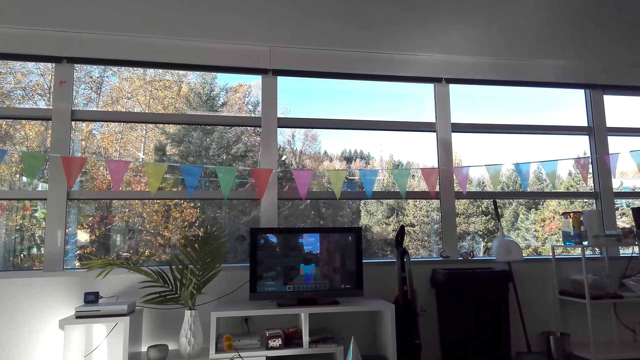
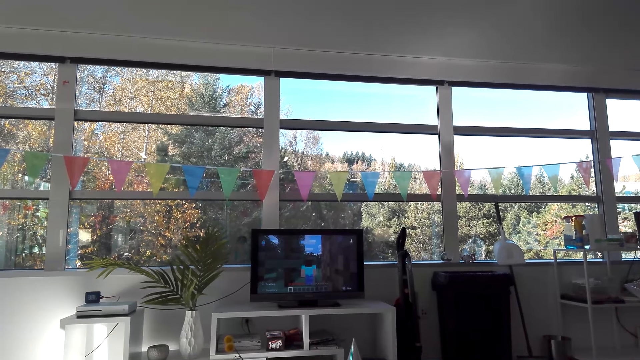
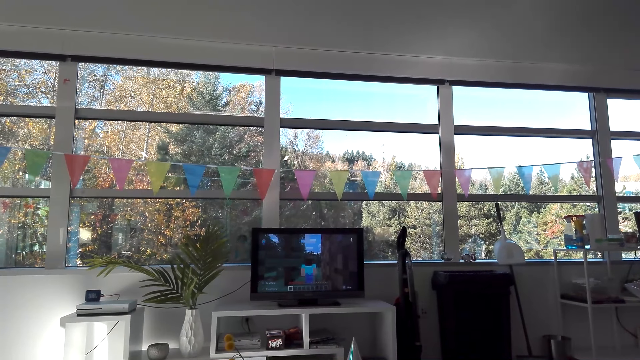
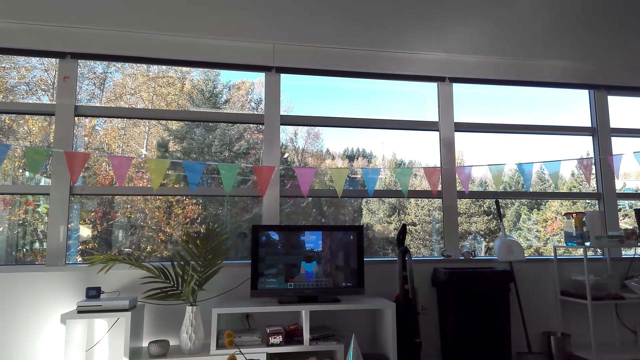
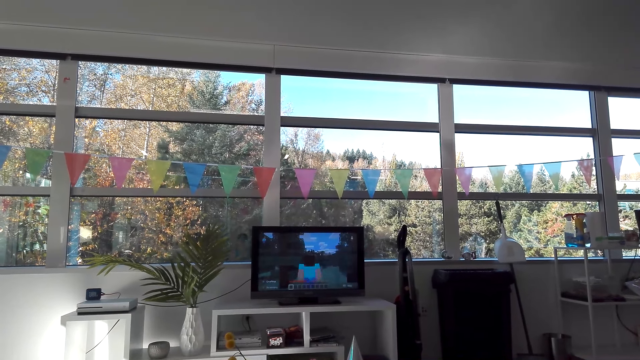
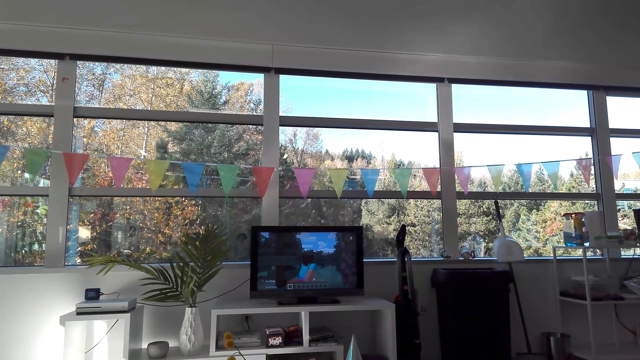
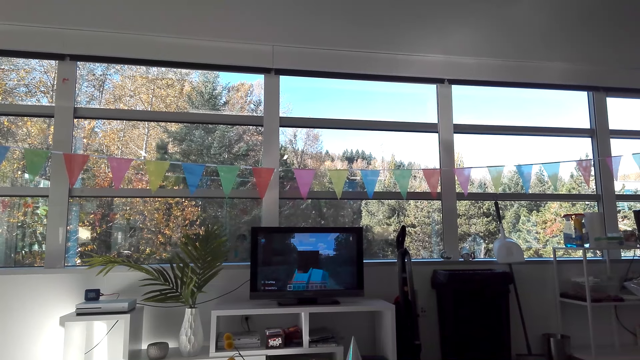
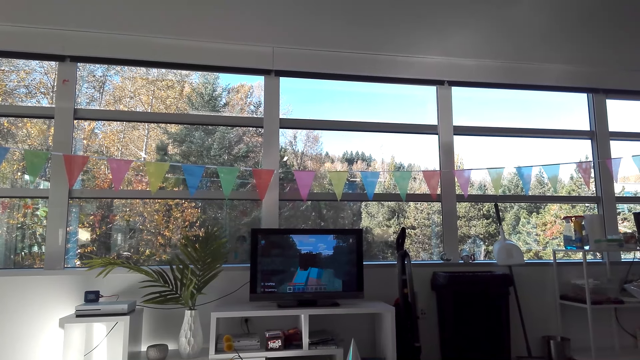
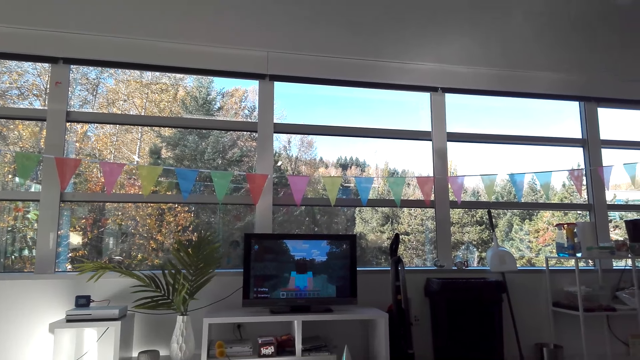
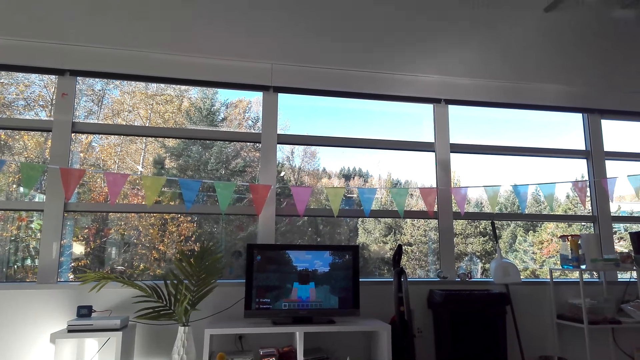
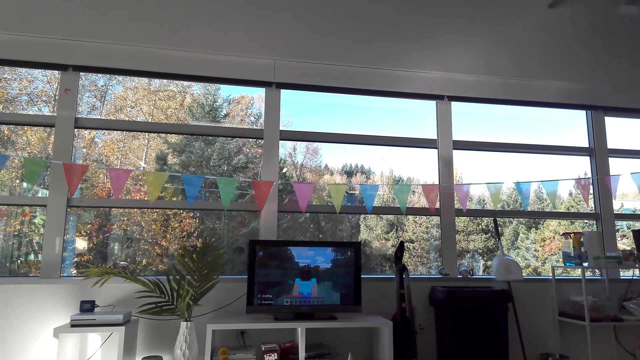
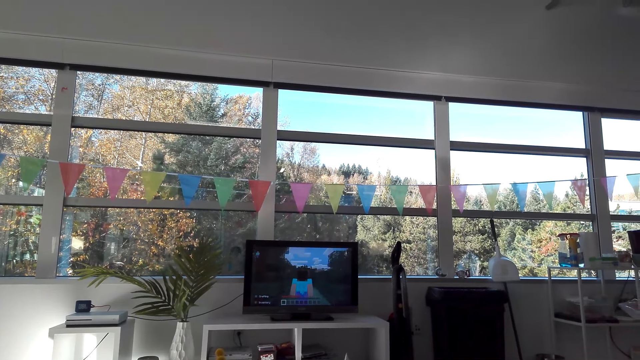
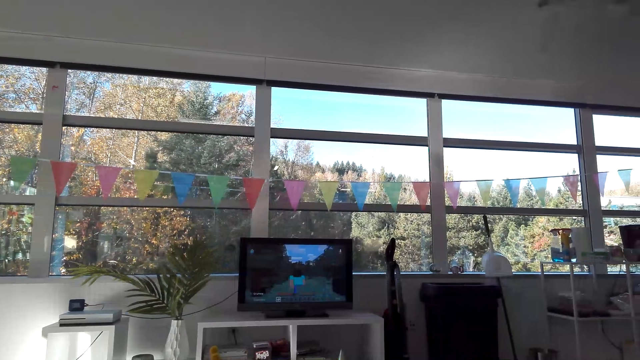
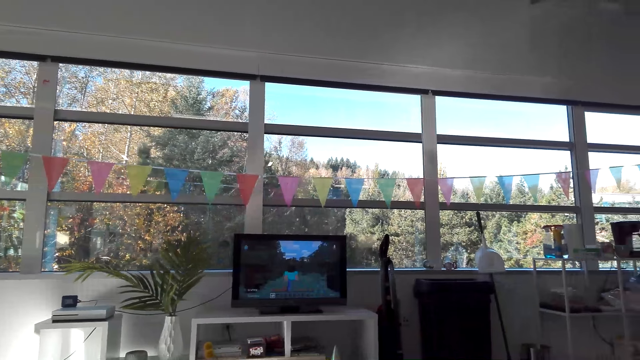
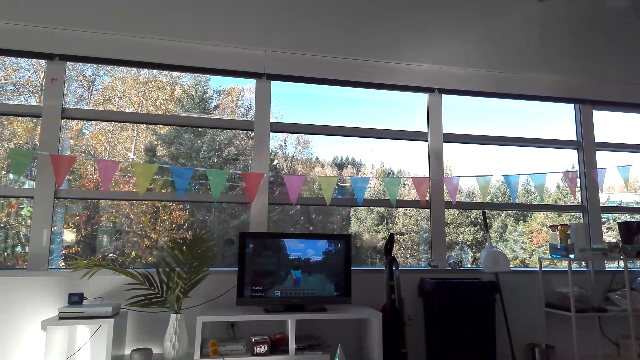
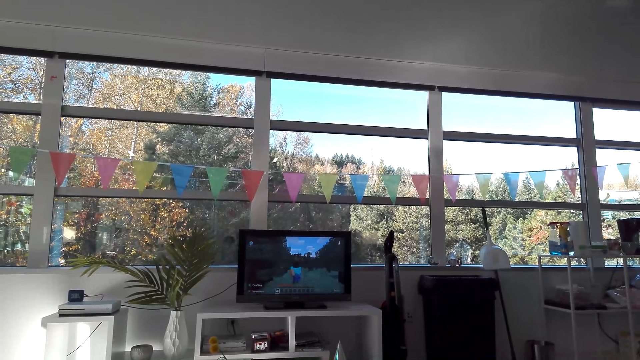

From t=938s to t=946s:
The camera wearer played a game in a computer.

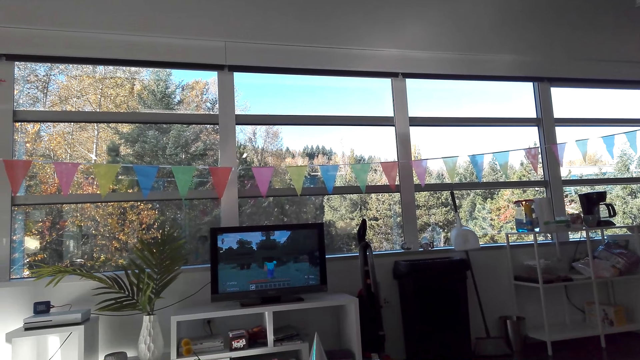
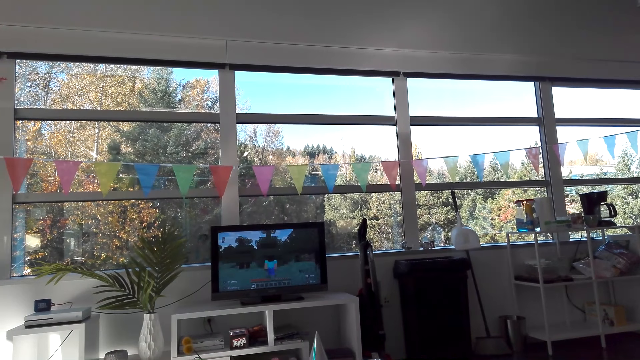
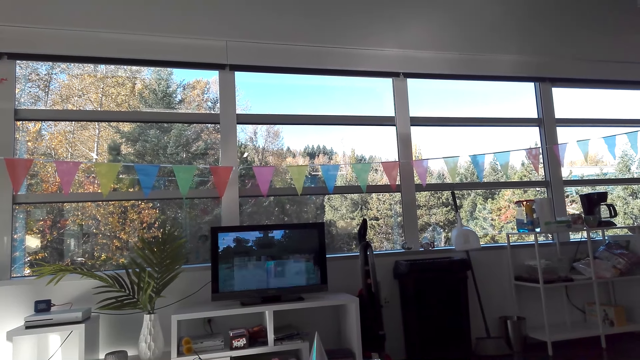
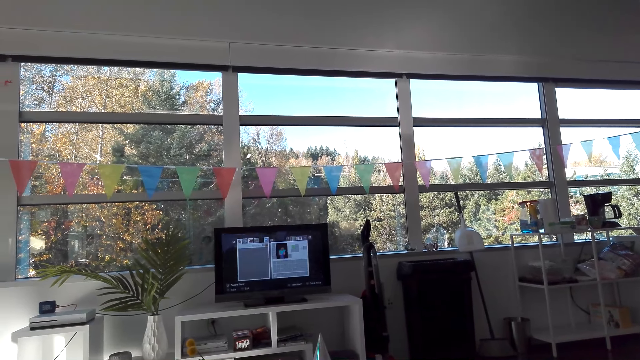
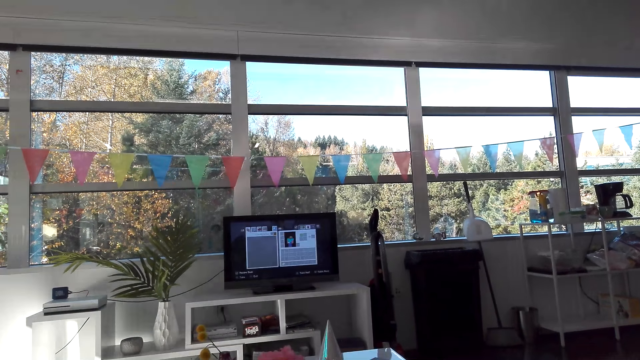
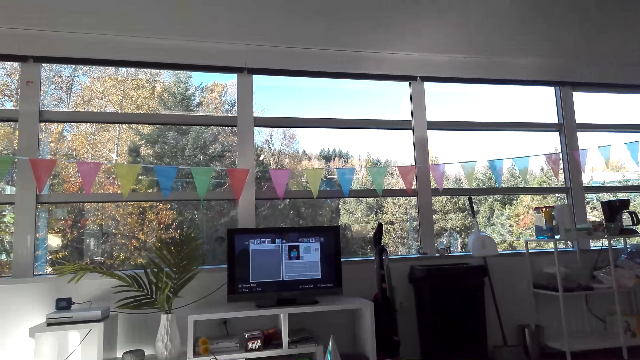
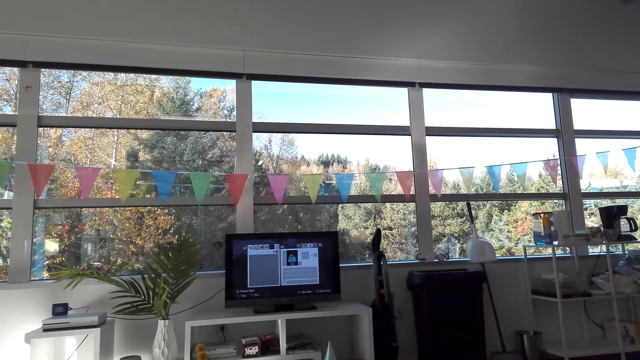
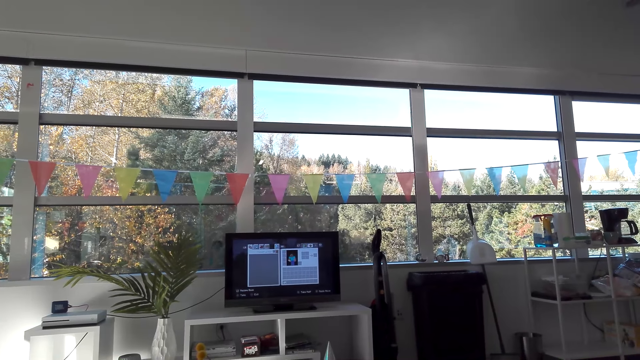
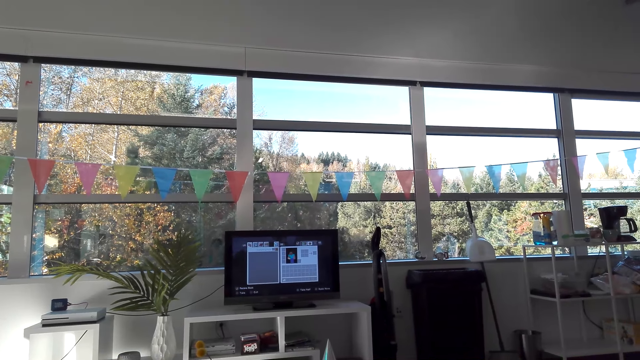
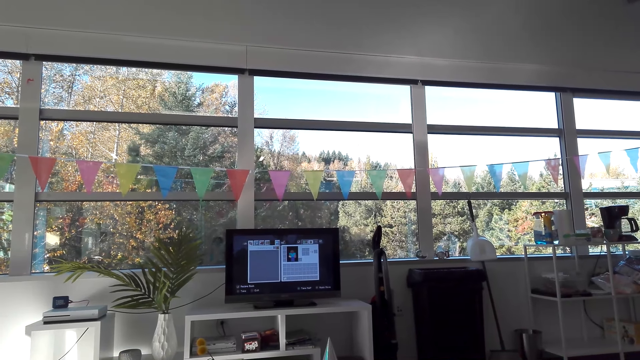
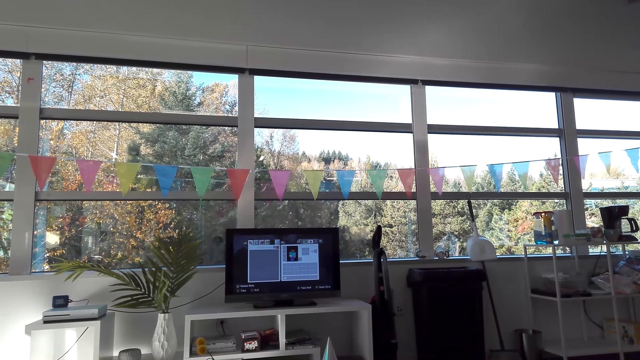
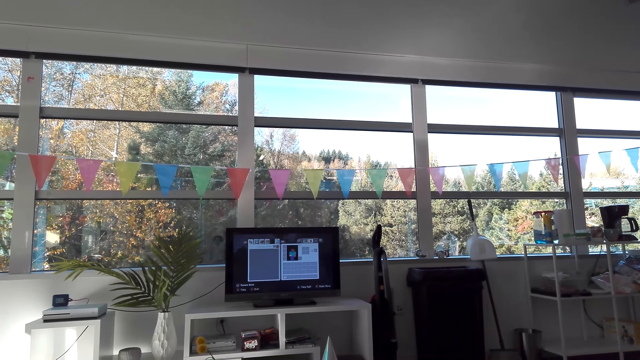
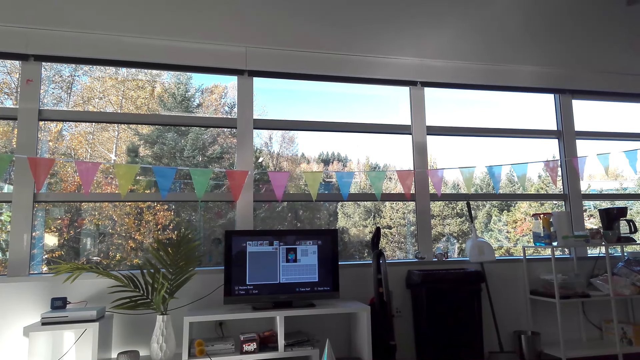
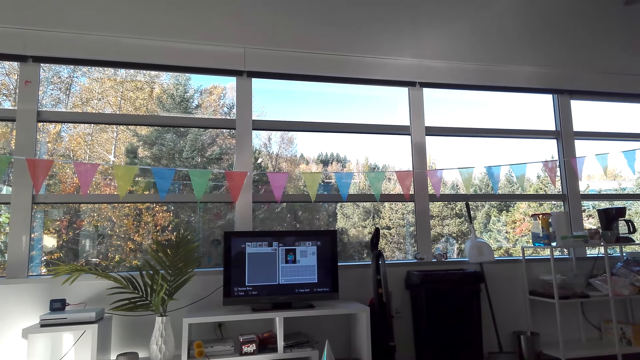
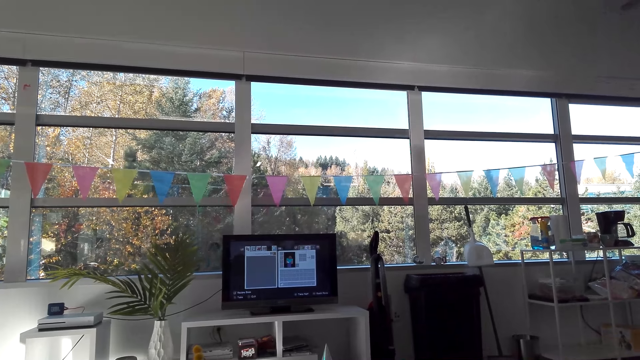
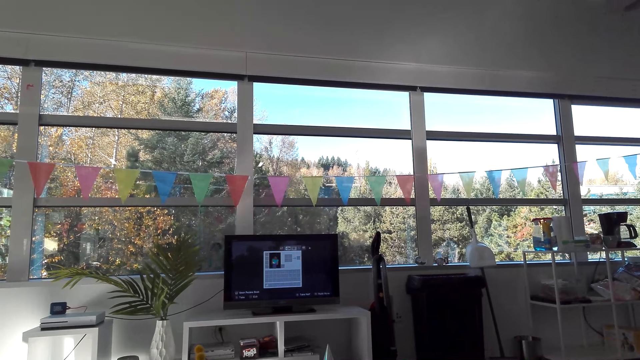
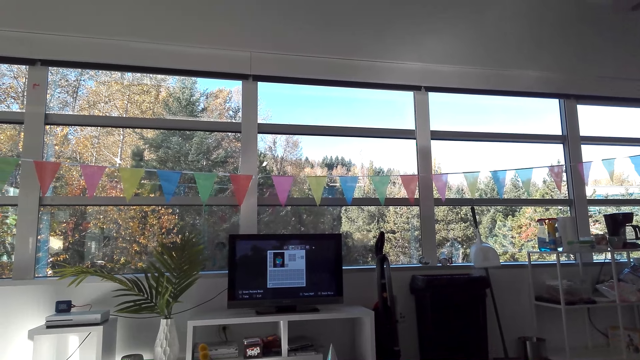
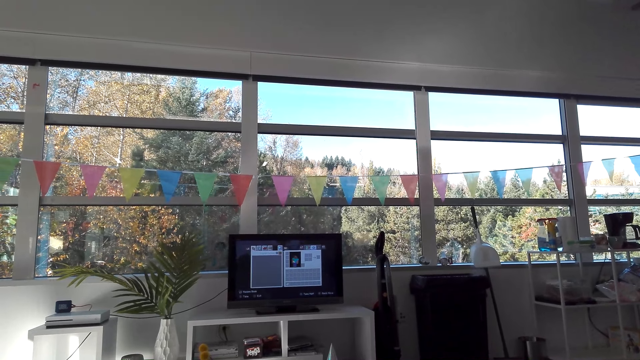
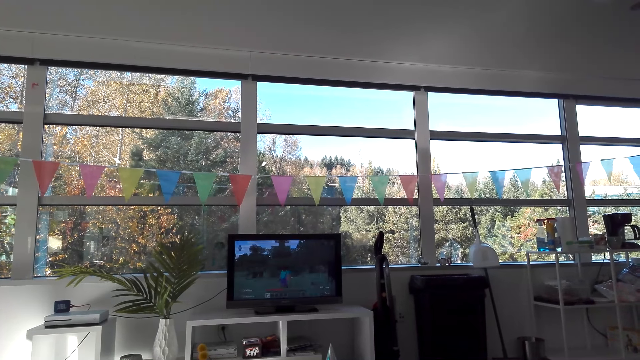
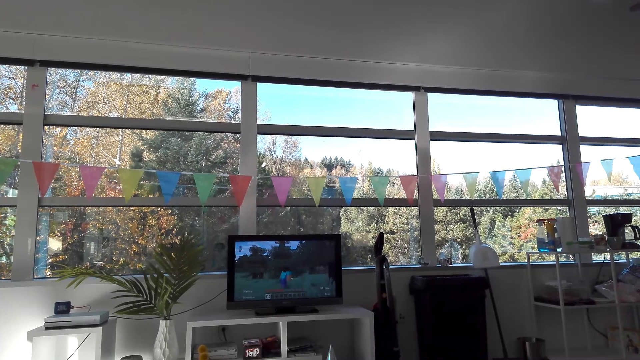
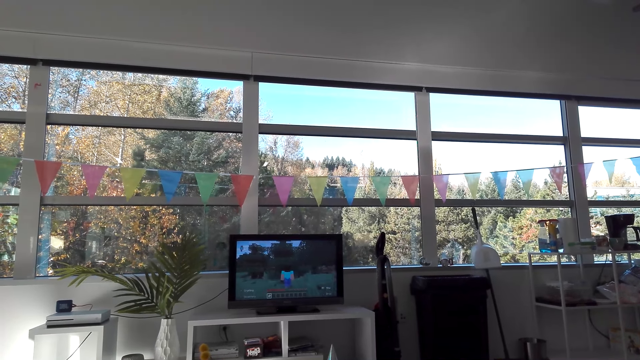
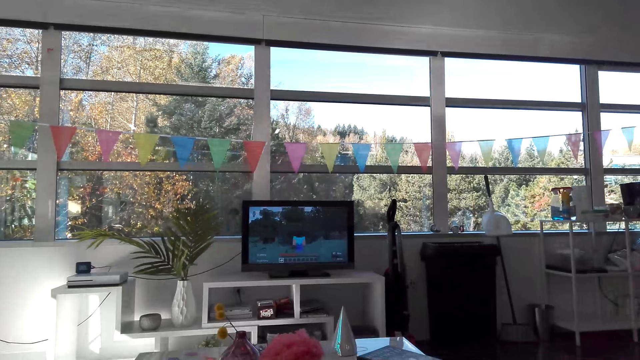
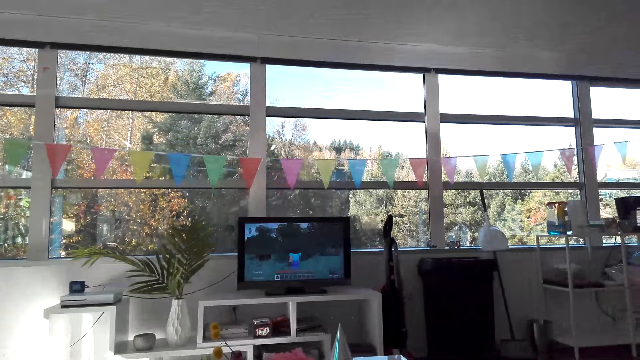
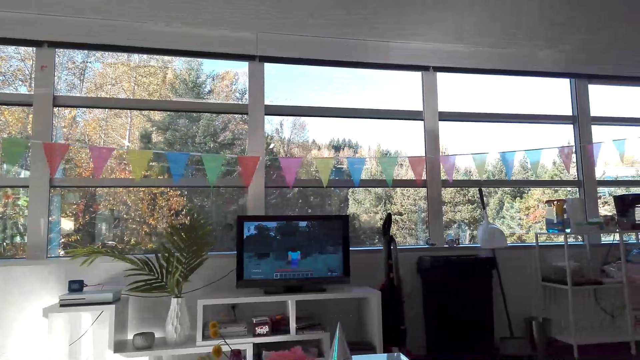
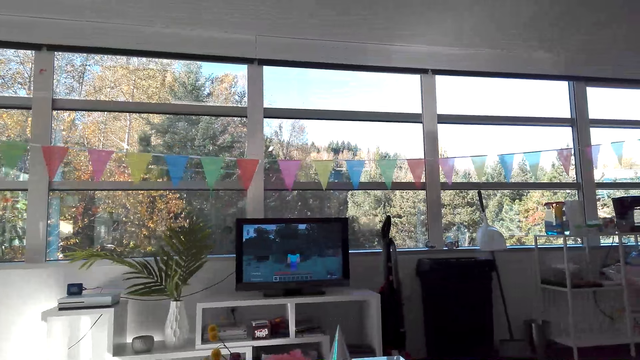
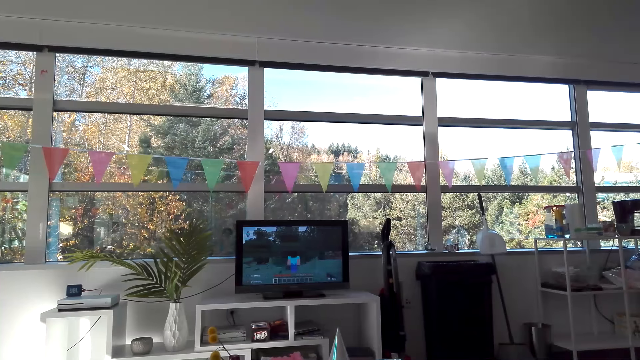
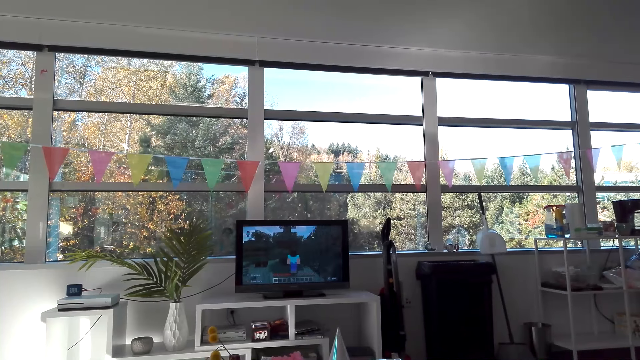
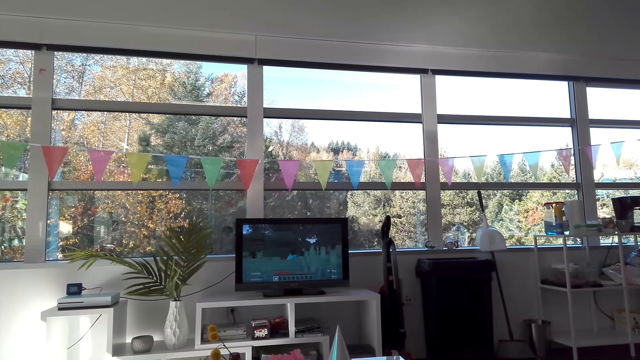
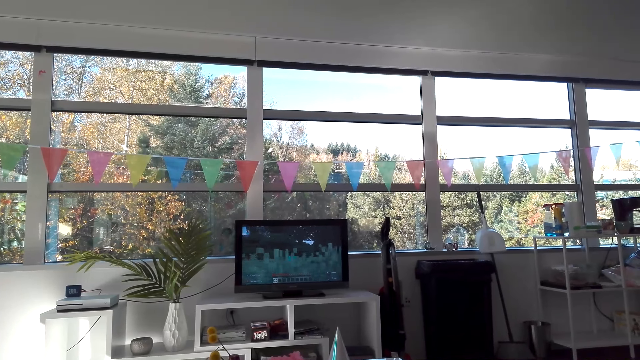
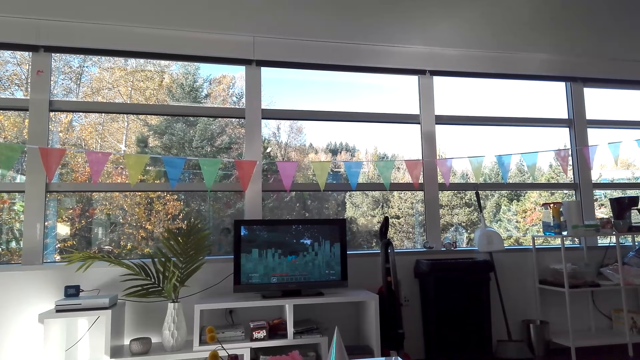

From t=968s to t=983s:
The camera wearer operates the desktop on the table. They play the game in the desktop on the table.
